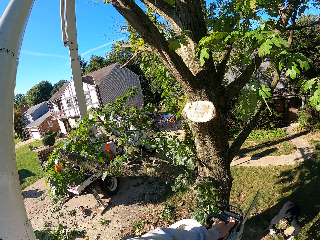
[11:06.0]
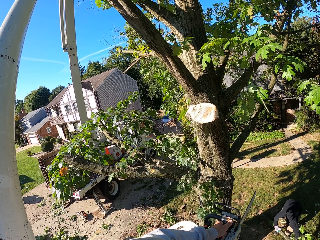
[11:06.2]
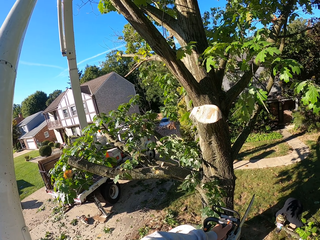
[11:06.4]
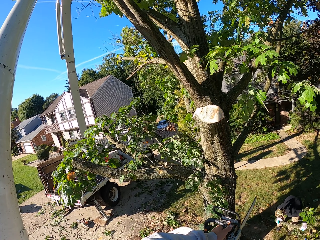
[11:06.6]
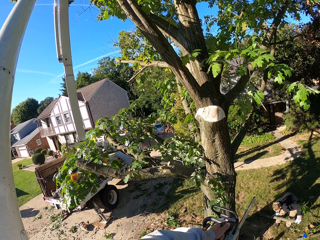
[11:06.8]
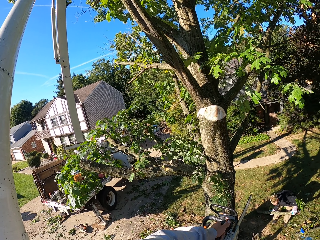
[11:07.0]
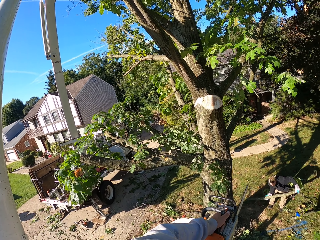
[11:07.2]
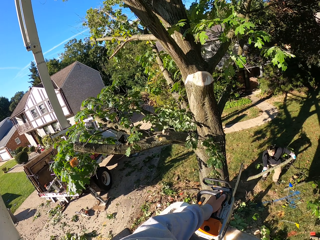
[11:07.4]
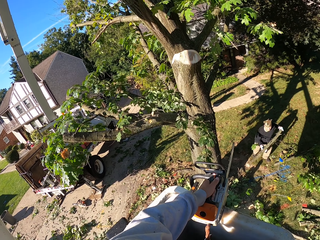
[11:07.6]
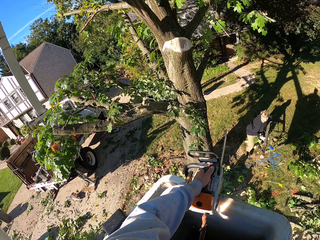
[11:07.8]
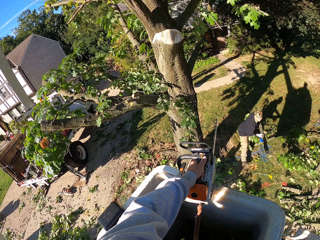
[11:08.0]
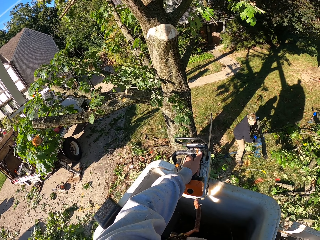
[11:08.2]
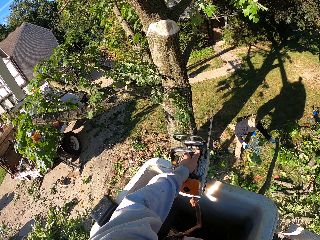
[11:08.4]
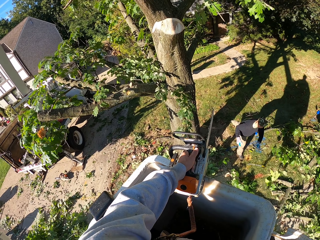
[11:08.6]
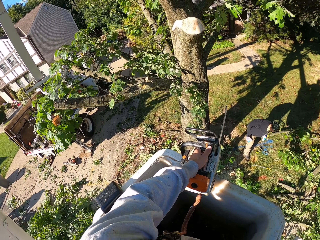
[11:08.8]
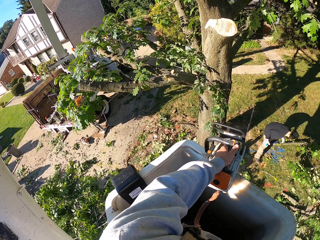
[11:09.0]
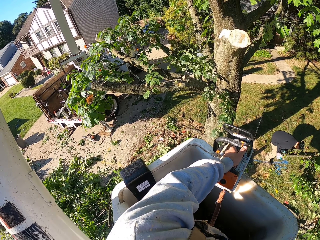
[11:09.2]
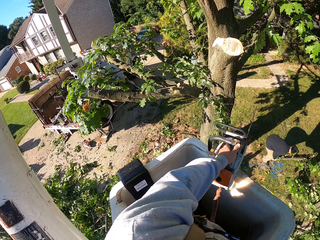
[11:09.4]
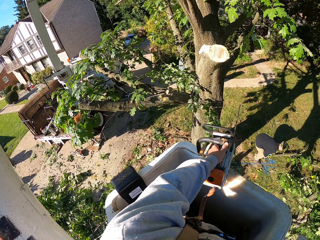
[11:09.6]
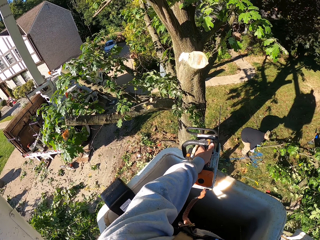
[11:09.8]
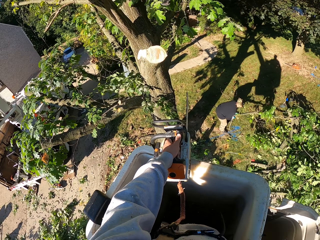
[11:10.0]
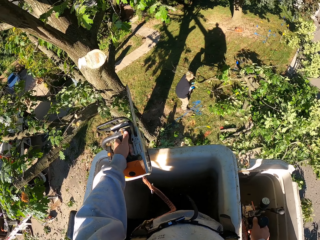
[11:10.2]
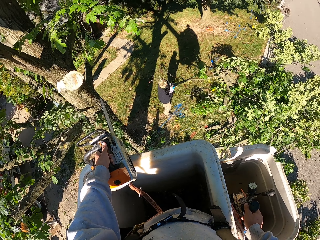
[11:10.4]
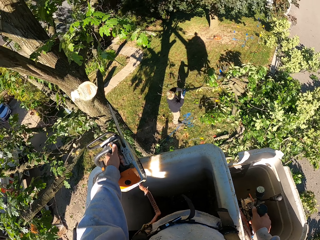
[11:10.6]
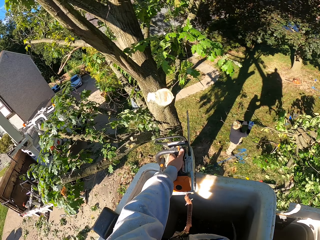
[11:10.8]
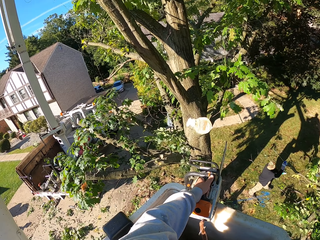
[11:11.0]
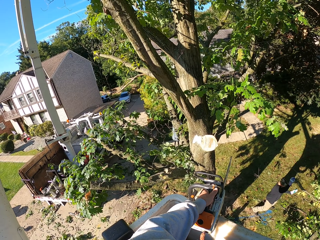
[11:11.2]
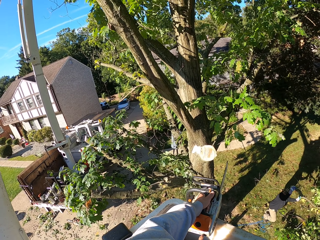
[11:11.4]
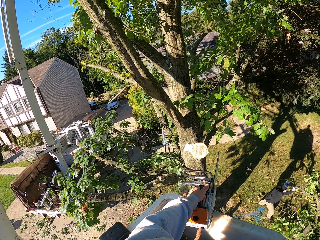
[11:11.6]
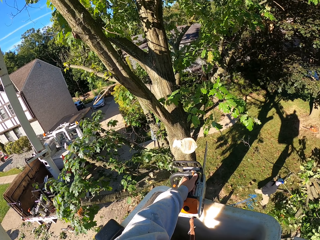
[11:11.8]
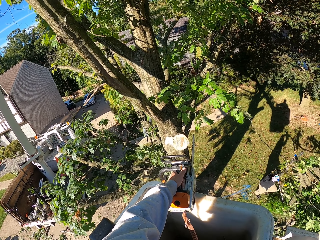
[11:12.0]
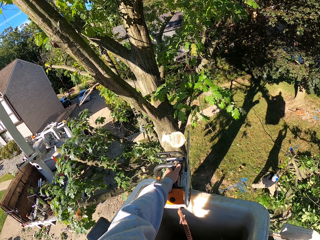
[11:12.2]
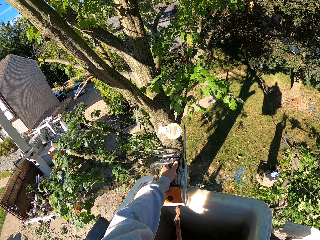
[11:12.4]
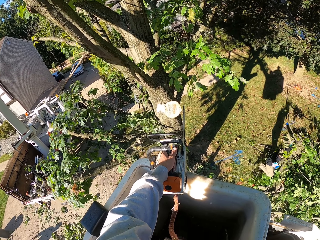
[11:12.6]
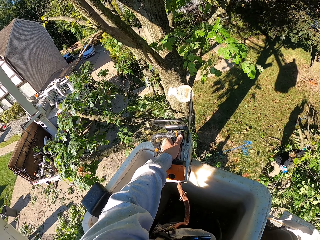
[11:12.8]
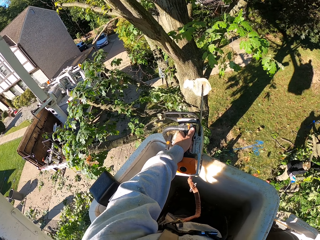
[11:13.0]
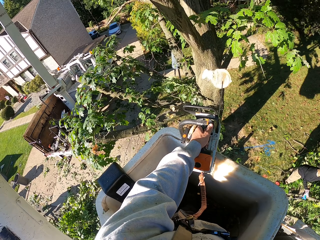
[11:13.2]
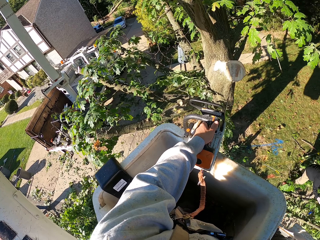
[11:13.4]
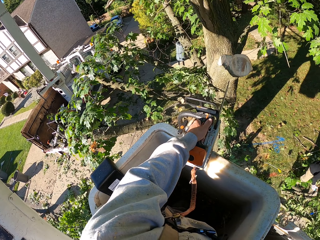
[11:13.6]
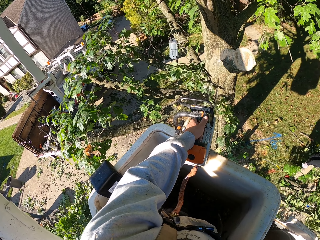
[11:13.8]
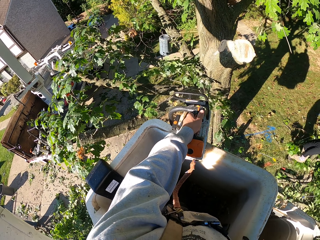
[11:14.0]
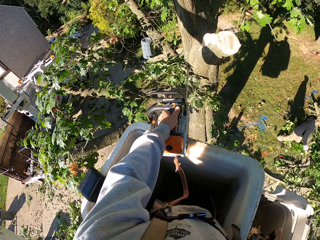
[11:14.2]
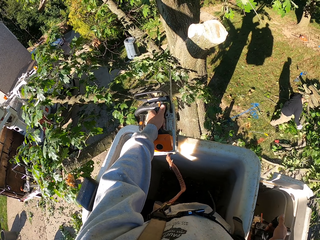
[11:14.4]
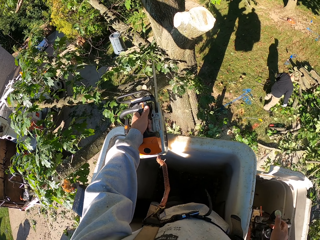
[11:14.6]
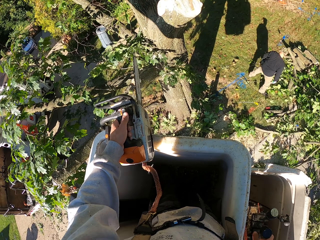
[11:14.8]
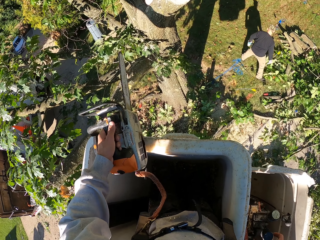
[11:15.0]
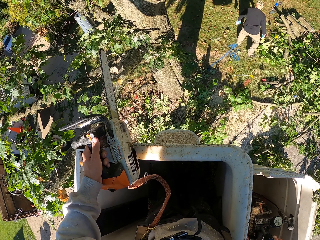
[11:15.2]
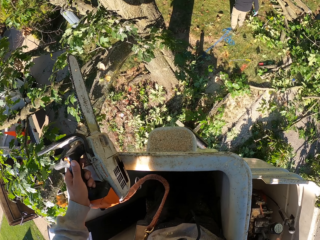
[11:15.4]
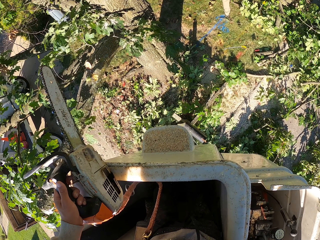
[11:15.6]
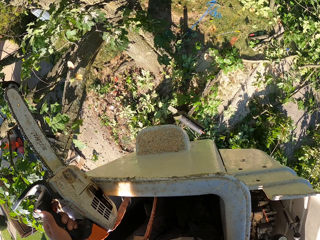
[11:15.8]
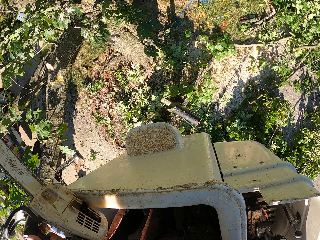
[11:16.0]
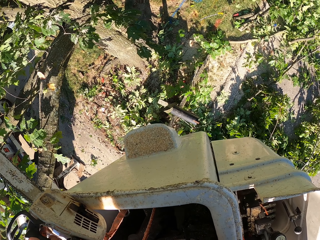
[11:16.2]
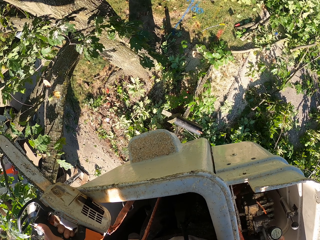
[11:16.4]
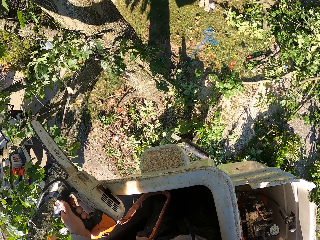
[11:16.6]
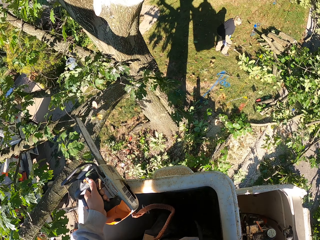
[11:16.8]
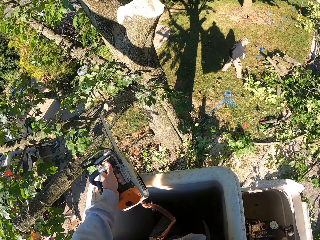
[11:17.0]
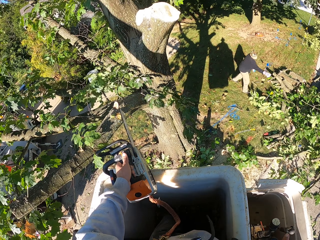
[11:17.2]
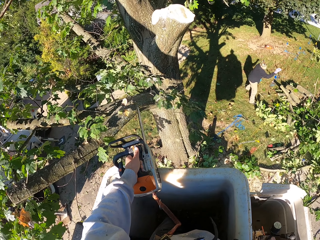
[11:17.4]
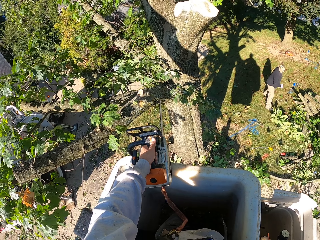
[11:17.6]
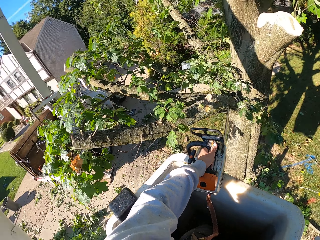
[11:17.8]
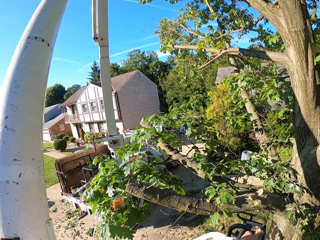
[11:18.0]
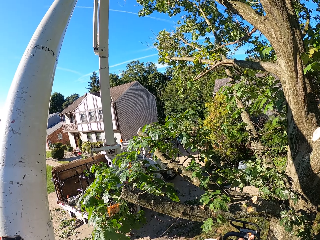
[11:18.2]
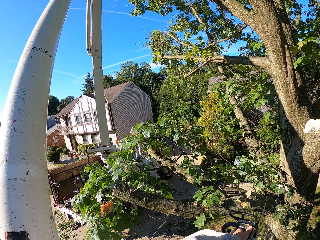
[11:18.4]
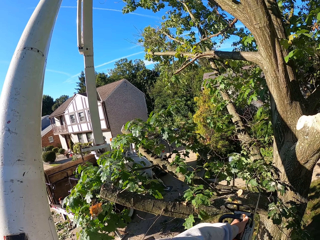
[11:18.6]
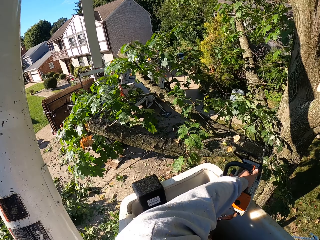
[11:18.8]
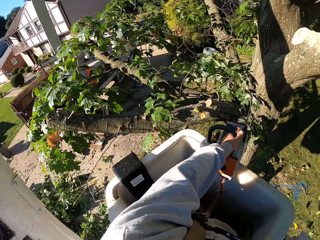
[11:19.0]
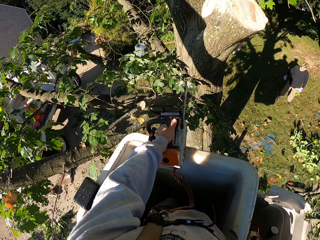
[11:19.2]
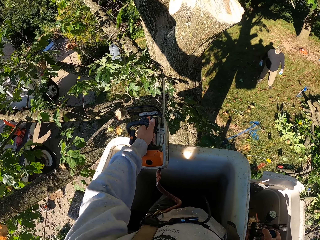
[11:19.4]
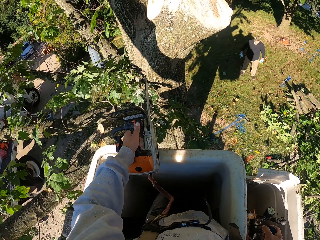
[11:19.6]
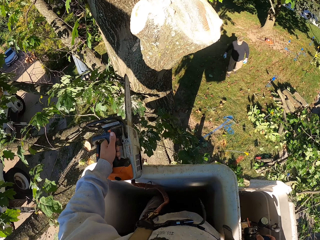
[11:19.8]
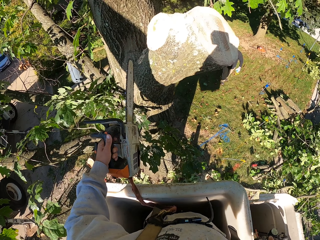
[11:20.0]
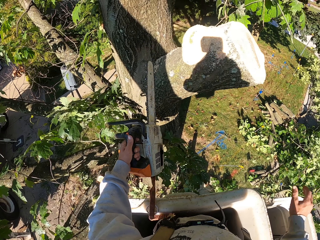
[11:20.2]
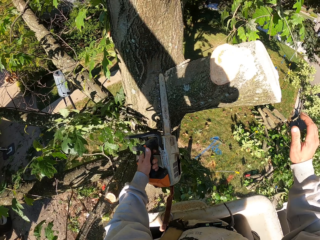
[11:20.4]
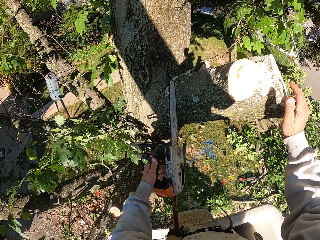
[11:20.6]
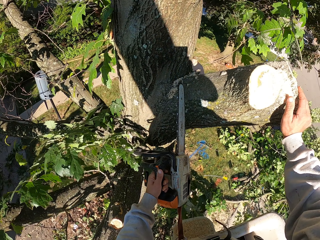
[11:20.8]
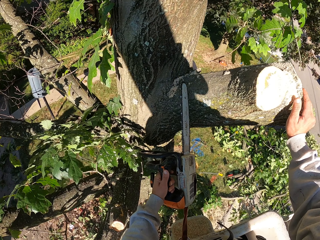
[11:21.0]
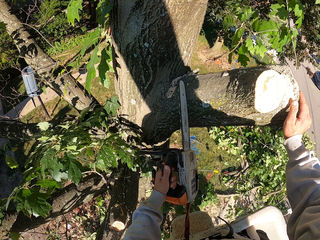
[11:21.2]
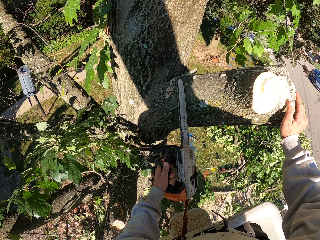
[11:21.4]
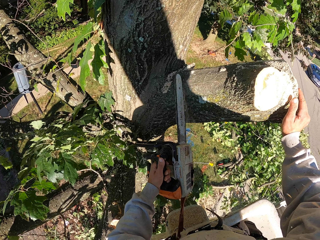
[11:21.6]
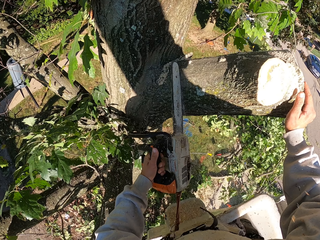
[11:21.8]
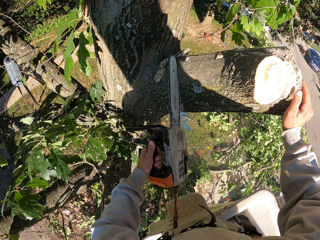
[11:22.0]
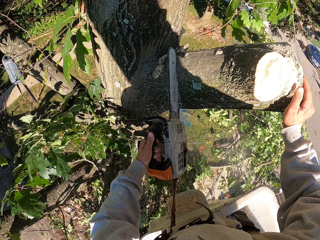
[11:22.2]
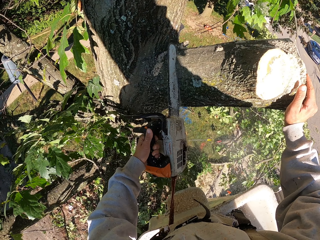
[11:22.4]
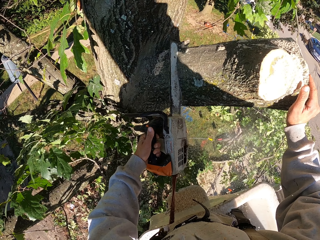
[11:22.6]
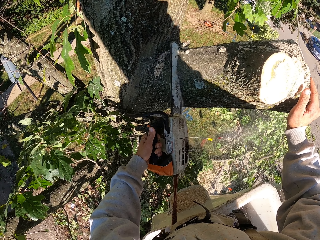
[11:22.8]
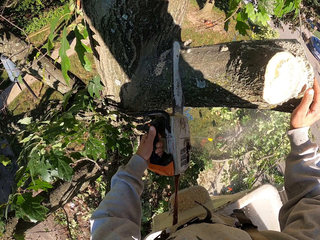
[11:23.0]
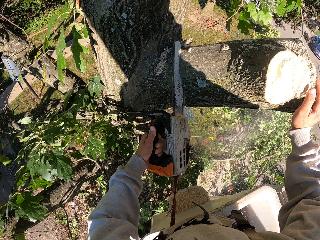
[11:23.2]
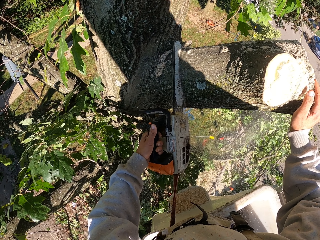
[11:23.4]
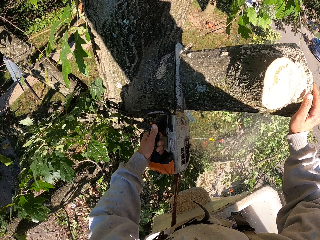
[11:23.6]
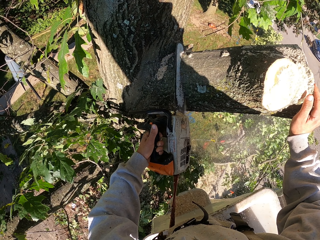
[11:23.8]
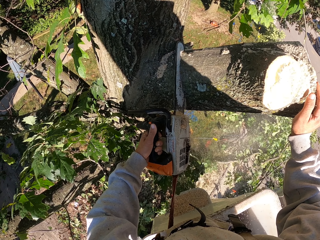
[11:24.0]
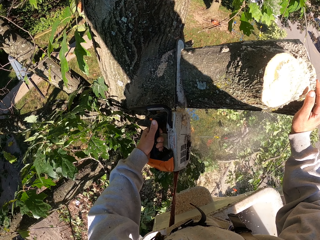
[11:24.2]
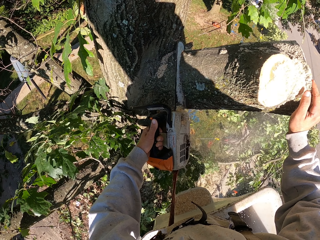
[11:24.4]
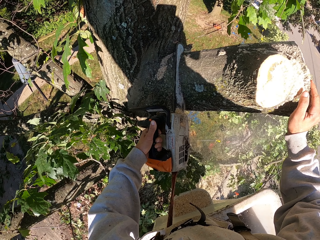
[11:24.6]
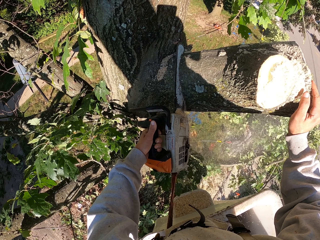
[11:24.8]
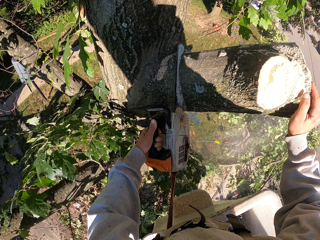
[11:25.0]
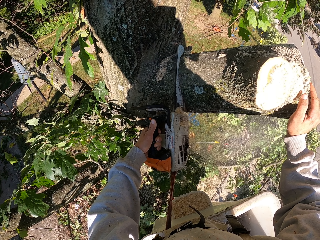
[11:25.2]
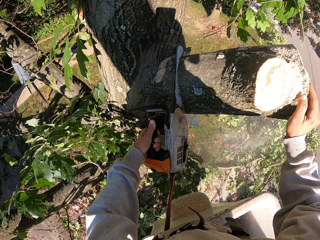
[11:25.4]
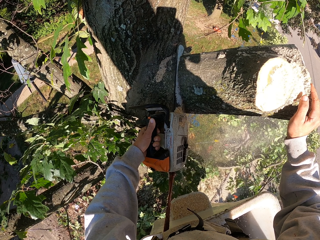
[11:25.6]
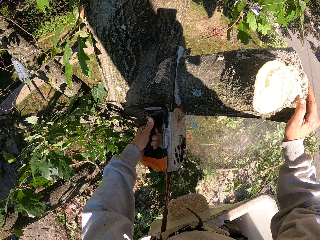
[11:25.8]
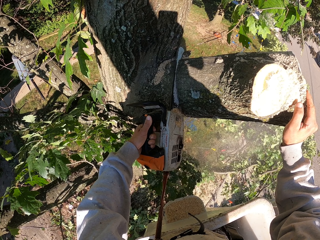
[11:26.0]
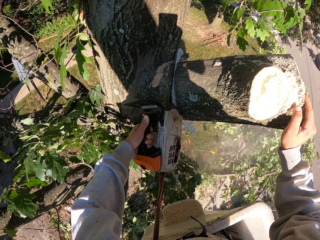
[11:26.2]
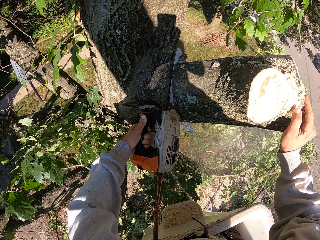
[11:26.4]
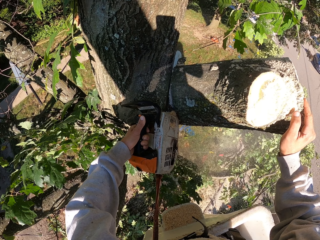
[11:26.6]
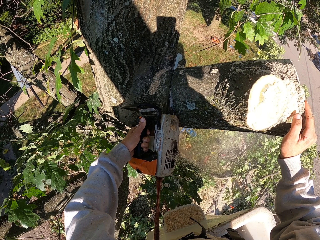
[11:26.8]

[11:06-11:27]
A man carries the branch from the ground with his hands. The man throws the branch in his hands to the ground, rolls the branch on the ground with his hands and drops the branch in his hands on the ground. The camera wearer operates the lever of the aerial lift with his right hand. He places his right hand on a branch of the tree. He cuts the branch with the chain saw in his left hand.
